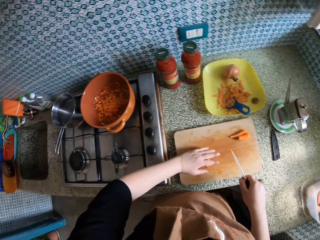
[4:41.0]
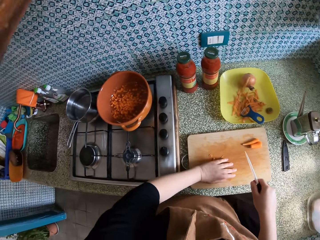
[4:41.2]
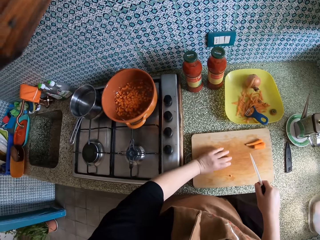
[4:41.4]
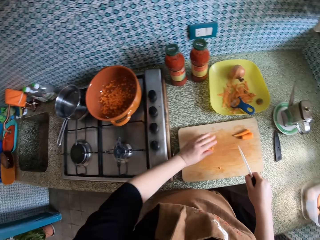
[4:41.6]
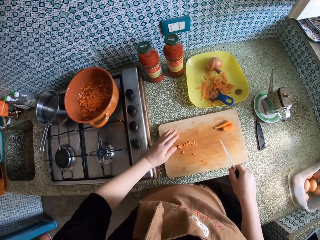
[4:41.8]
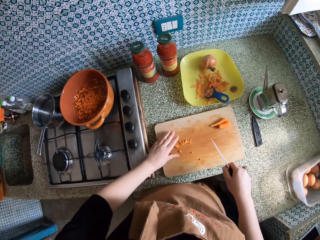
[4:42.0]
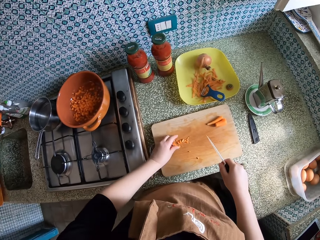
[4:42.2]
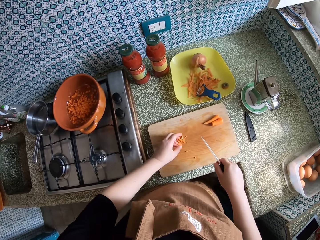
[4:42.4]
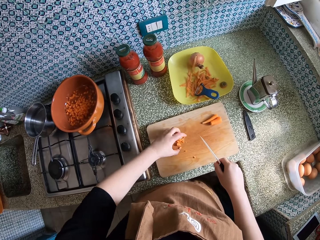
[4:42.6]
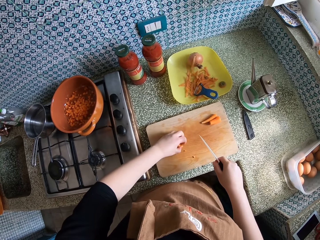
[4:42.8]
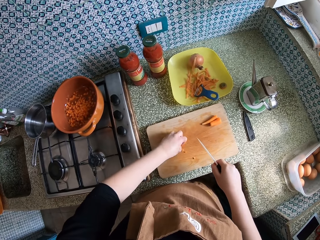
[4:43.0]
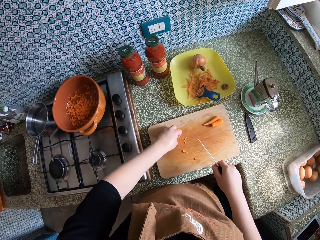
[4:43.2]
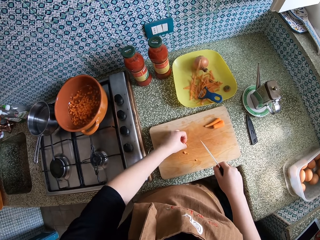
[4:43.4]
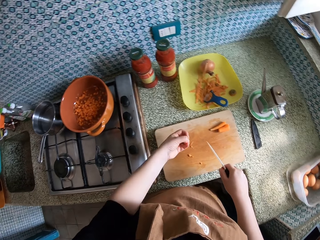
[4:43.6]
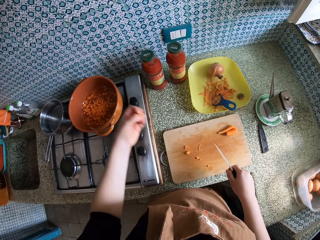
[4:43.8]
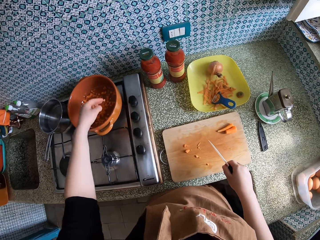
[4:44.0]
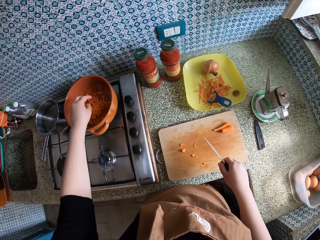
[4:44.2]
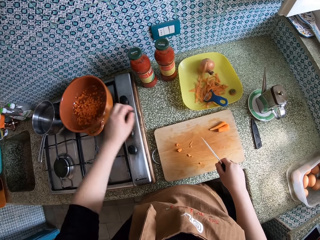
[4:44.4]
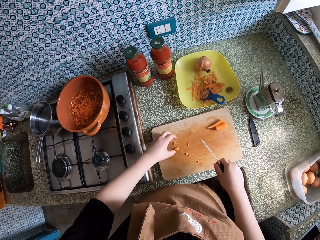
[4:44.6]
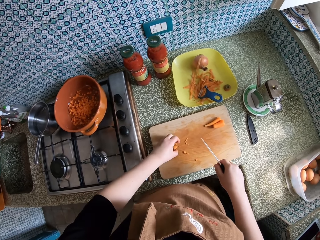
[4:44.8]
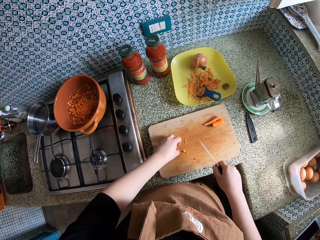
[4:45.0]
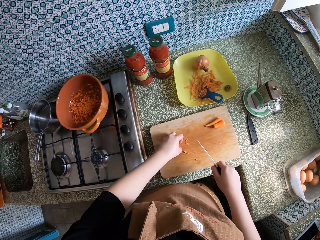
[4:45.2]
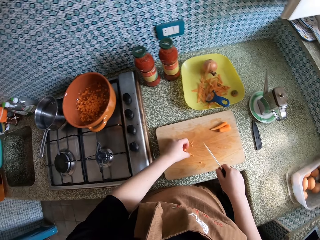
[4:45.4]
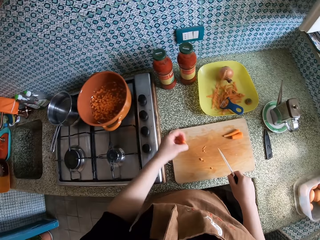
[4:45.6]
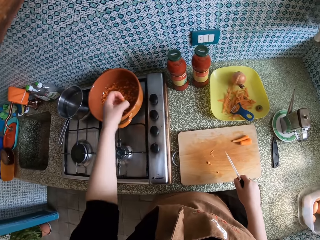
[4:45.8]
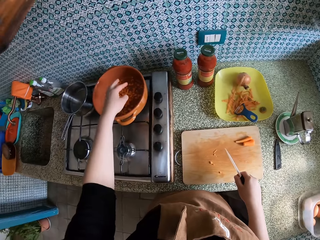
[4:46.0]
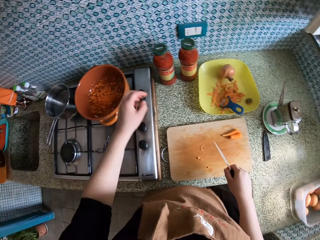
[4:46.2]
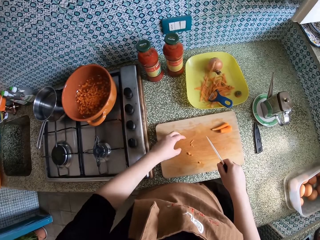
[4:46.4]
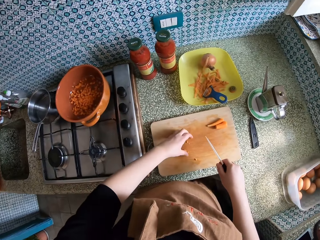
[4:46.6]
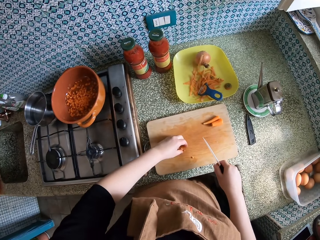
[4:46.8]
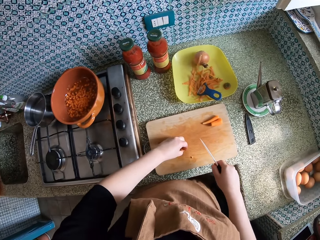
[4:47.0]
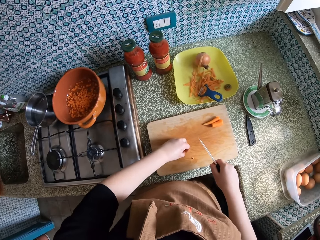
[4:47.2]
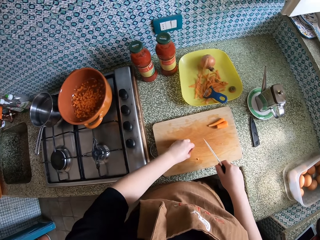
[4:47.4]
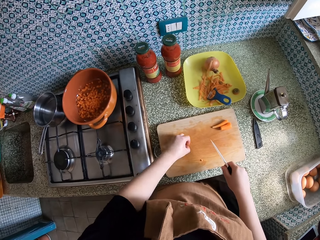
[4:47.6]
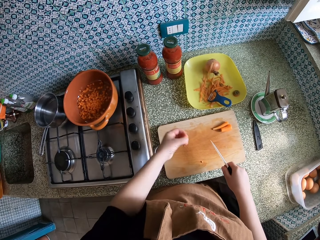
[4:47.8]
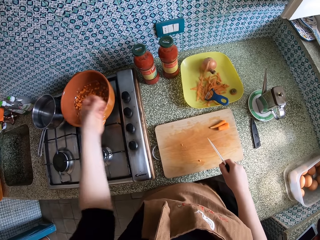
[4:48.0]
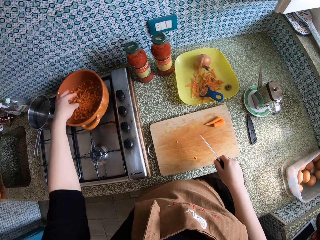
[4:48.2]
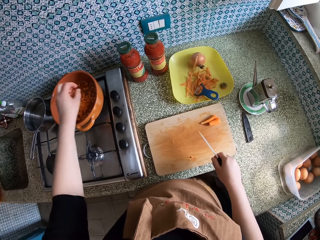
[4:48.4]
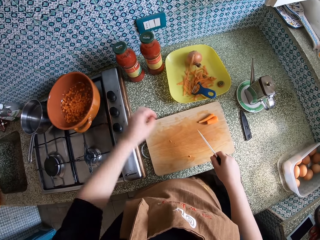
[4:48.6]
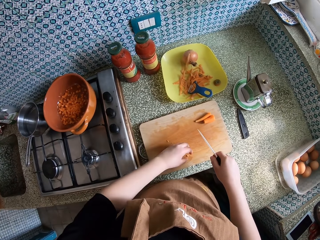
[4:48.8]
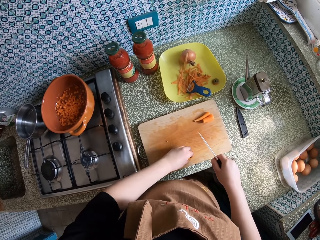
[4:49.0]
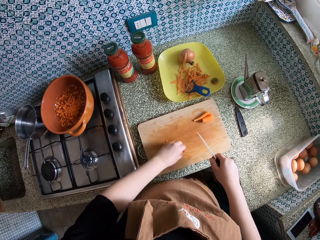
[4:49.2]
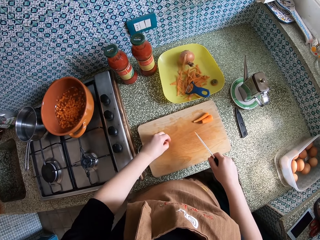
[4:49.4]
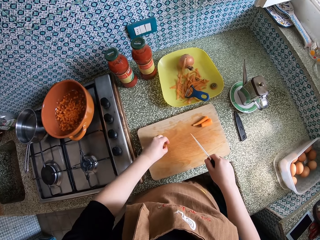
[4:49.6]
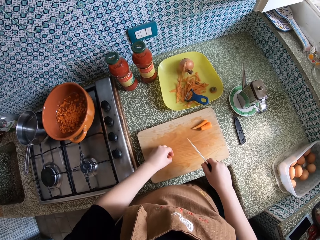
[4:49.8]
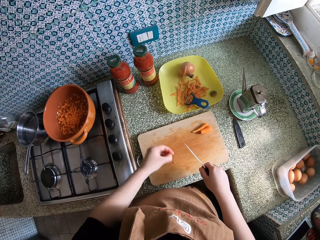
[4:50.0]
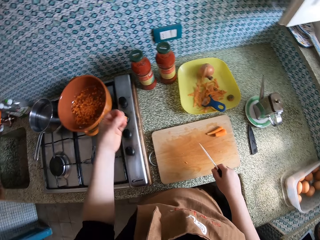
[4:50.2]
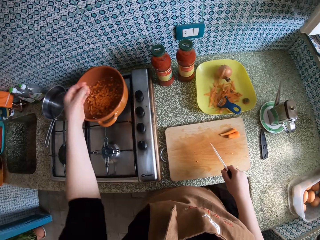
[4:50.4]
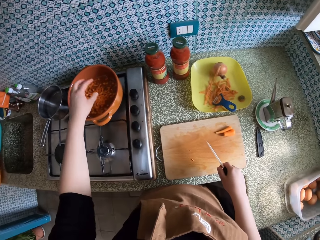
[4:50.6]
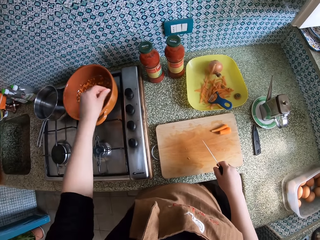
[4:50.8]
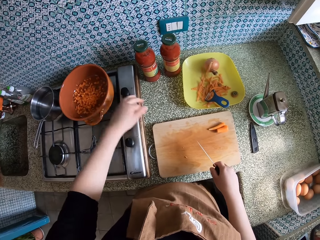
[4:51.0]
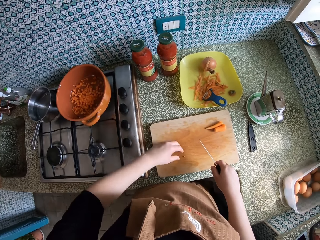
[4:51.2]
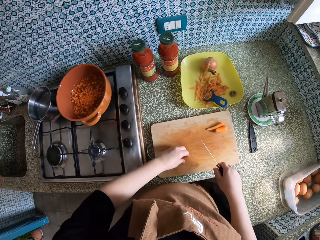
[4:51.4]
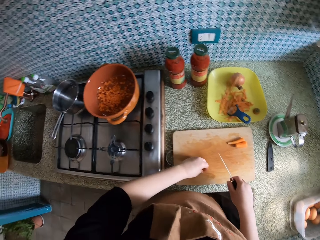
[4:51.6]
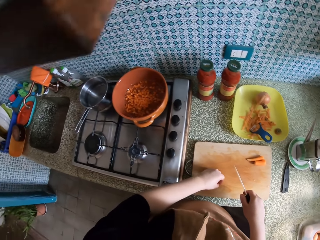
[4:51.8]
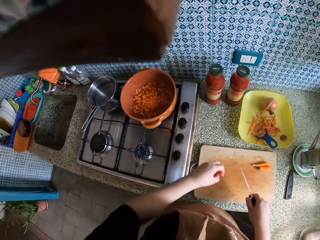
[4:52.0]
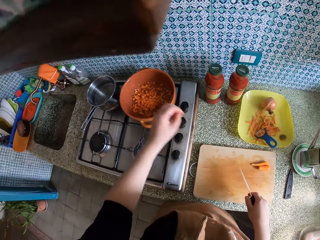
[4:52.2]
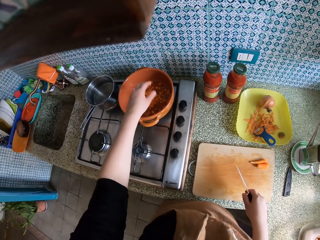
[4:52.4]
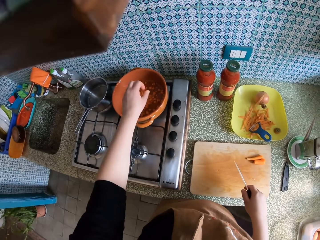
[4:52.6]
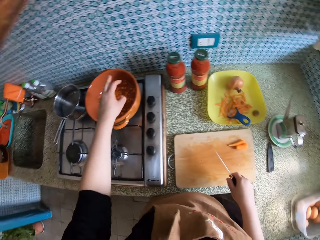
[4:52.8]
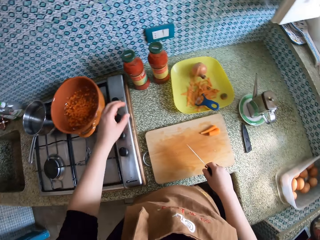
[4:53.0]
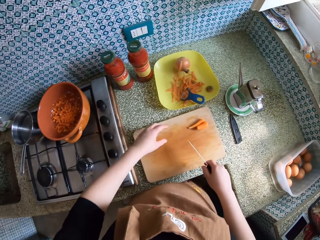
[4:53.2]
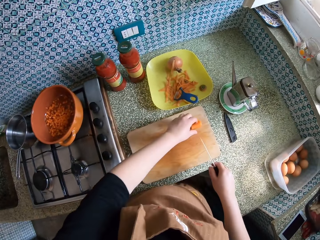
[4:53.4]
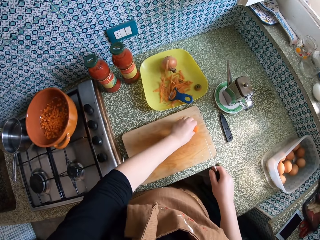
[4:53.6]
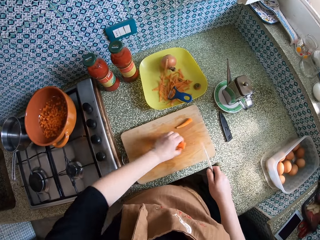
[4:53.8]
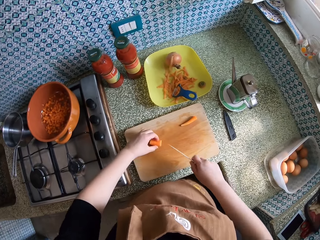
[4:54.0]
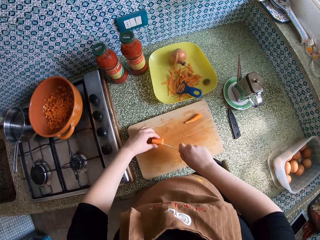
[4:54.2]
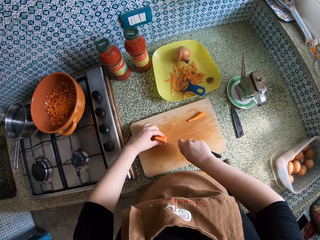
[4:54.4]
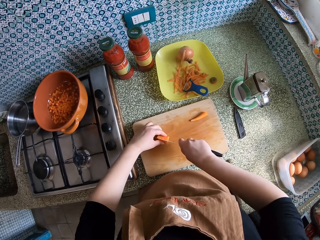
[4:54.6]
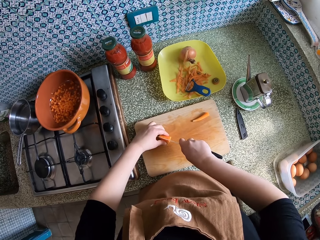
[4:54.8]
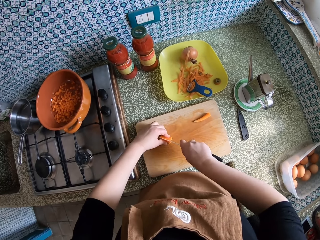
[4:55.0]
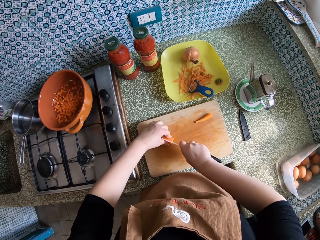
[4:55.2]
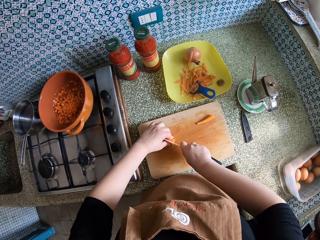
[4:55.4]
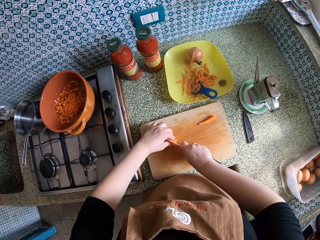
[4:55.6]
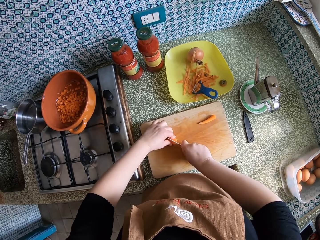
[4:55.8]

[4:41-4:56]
The camera wearer packs the small carrot pieces on the cutting board with her left hand. She picks the carrot from the chopping board. She drops the carrot pieces in the pot. She packs the small carrot pieces on the cutting board with her left hand. She picks the carrot from the chopping board. She drops the carrot pieces in the pot. She pulls back the left hand. She picks the small carrot pieces on the cutting board with her left hand. She lifts the left hand. She drops the carrot pieces in the pot. She pulls back the left hand. She picks the small carrot pieces on the cutting board with her left hand. She lifts the left hand. She drops the carrot pieces in the pot. She picks the small carrot pieces on the cutting board with her left hand. She lifts the left hand. She drops the carrot pieces in the pot. She pulls back the left hand. She picks a carrot. She cuts the carrot into smaller pieces on the cutting board with the knife. She moves the right hand.

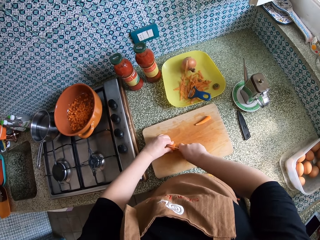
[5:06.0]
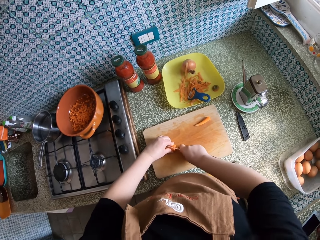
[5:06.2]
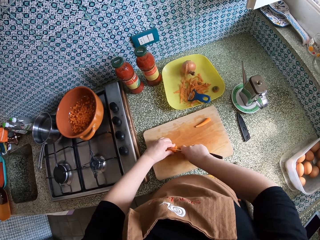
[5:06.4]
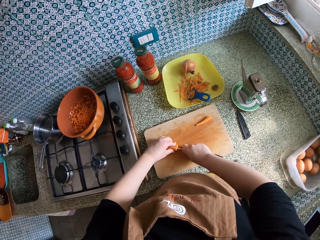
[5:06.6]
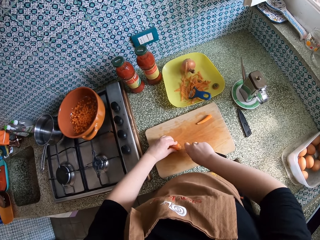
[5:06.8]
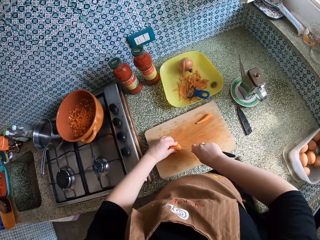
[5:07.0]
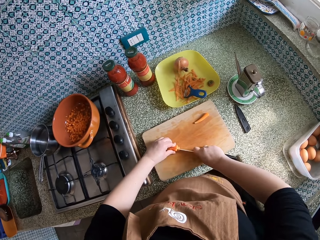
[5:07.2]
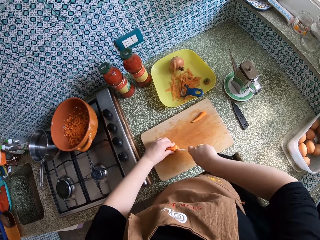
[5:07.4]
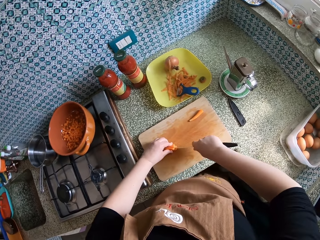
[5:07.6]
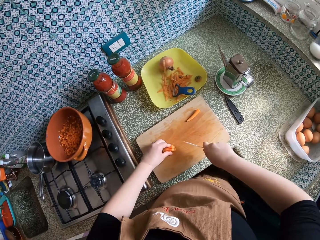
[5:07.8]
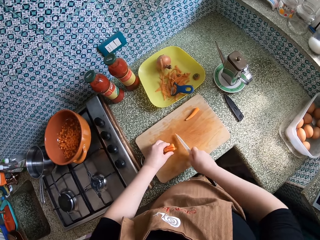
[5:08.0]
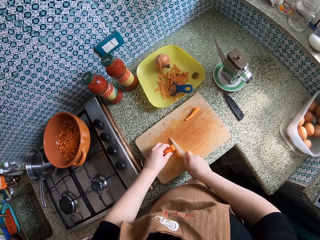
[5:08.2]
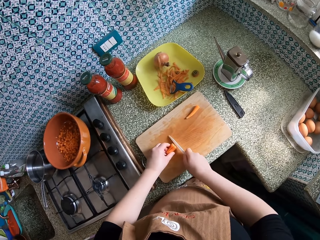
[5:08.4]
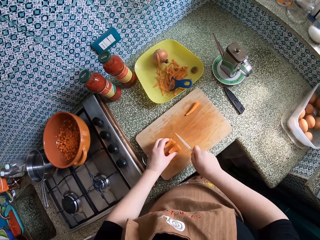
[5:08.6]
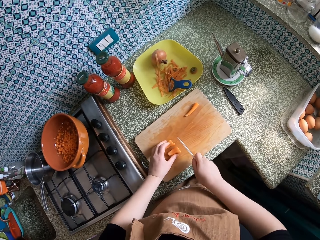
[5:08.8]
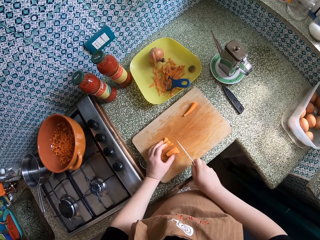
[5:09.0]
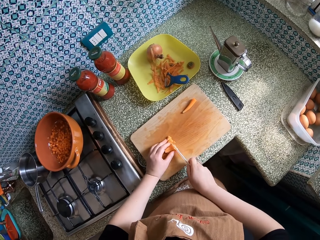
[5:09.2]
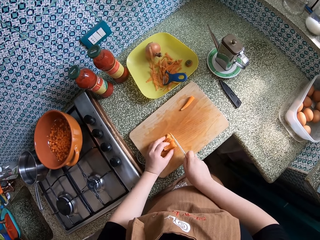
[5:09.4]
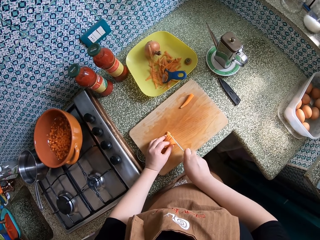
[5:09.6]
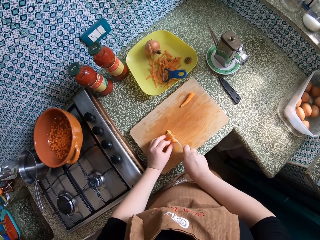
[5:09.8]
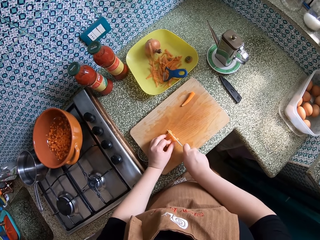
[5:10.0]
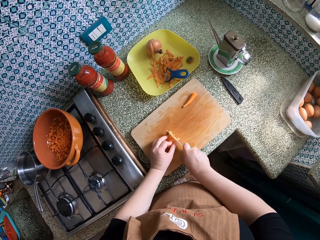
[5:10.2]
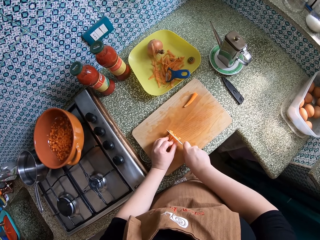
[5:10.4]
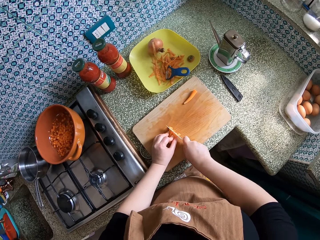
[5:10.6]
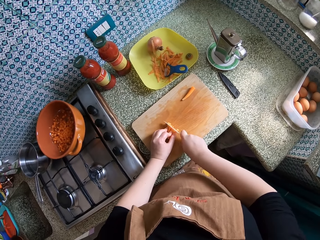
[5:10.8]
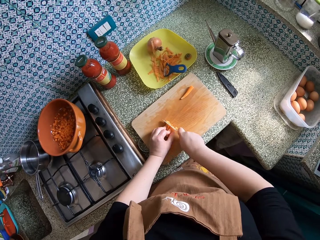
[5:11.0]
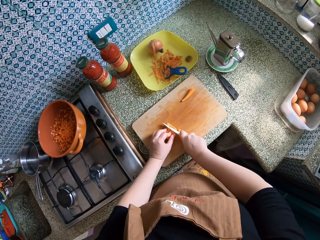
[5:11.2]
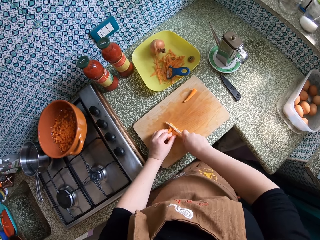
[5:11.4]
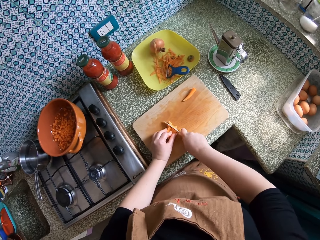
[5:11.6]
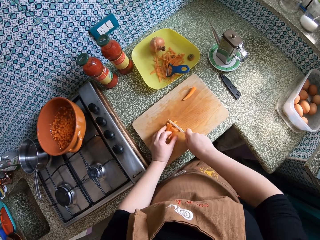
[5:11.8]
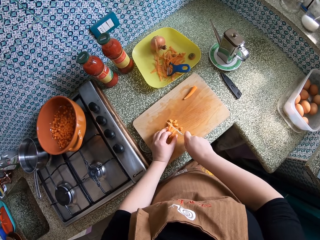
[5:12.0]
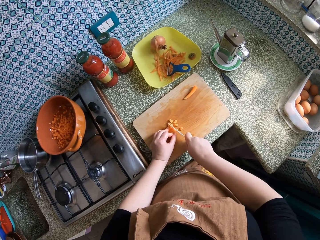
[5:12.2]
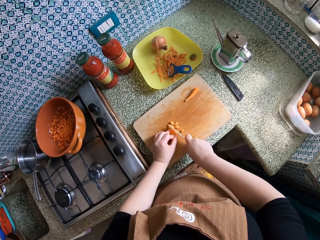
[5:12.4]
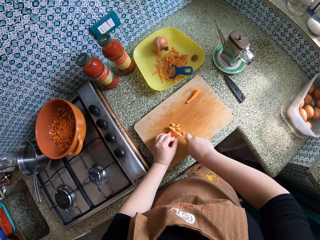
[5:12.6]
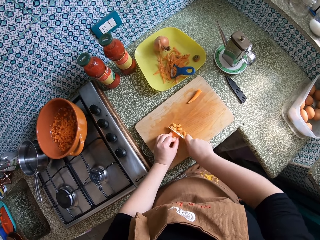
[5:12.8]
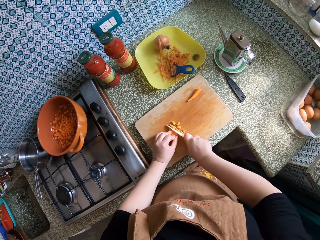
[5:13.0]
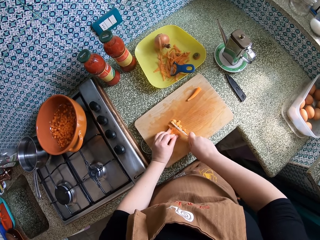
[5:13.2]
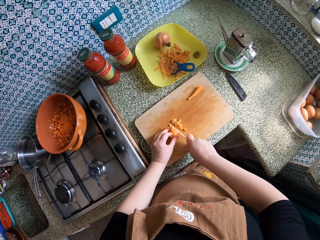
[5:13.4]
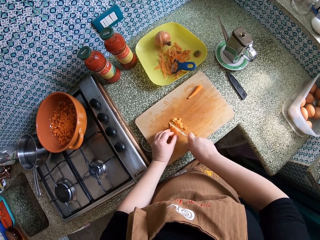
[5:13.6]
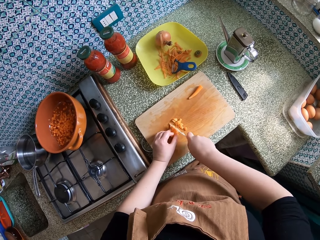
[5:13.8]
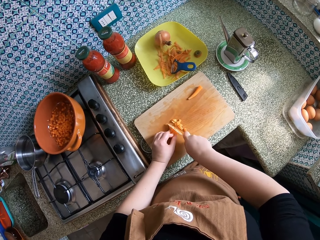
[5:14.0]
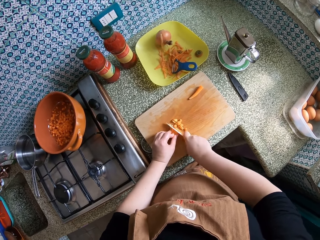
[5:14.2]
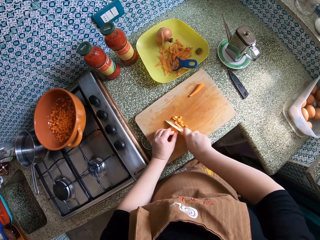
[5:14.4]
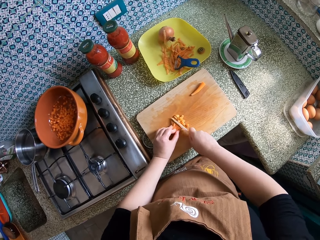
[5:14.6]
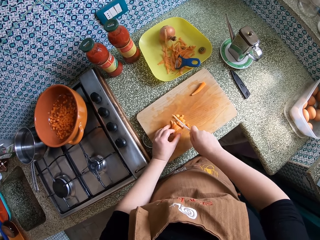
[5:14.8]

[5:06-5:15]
The camera wearer holds the carrot. They chop the carrots.
